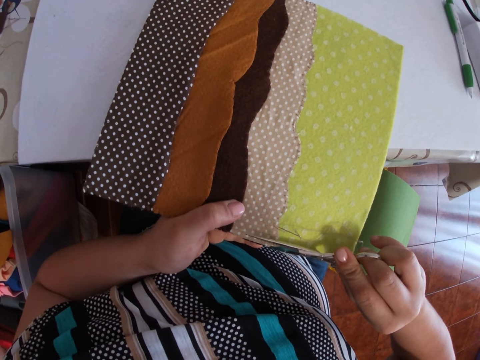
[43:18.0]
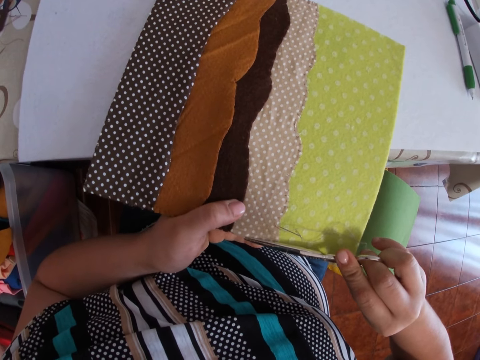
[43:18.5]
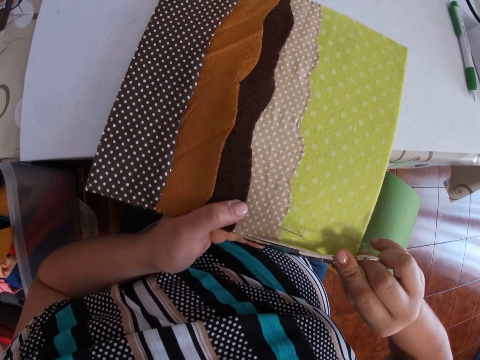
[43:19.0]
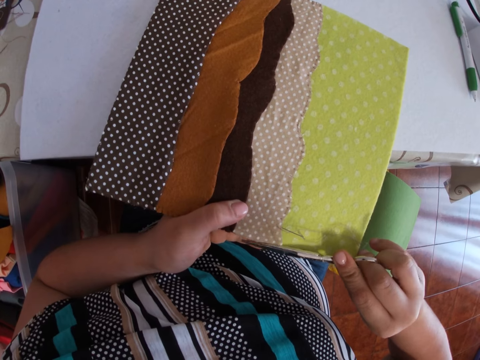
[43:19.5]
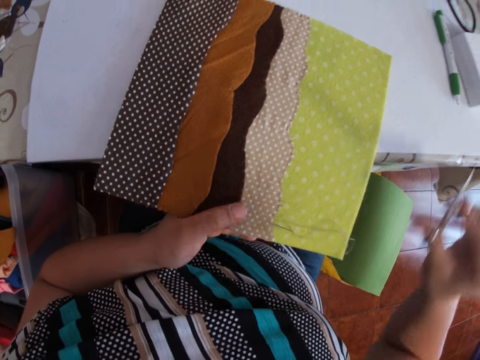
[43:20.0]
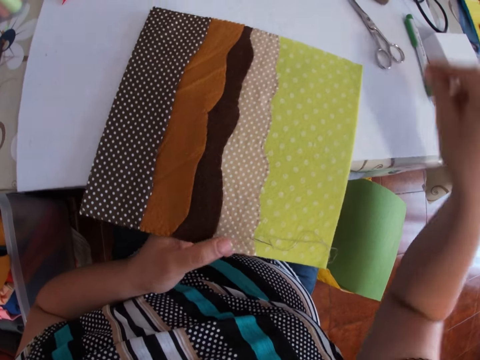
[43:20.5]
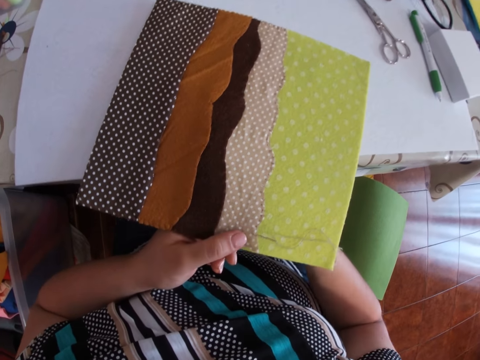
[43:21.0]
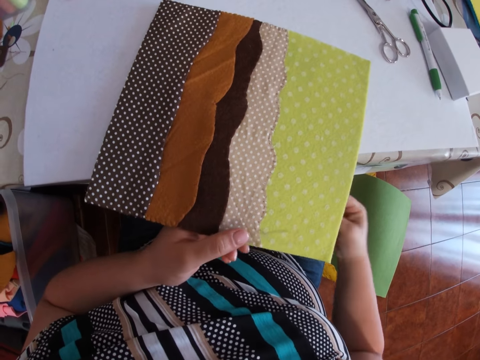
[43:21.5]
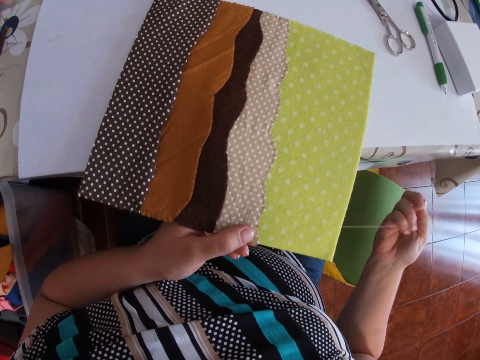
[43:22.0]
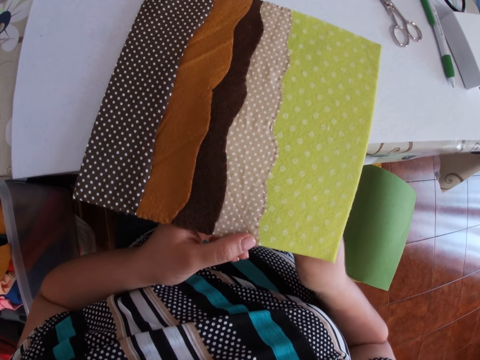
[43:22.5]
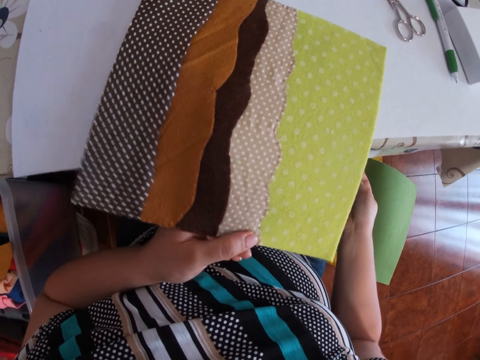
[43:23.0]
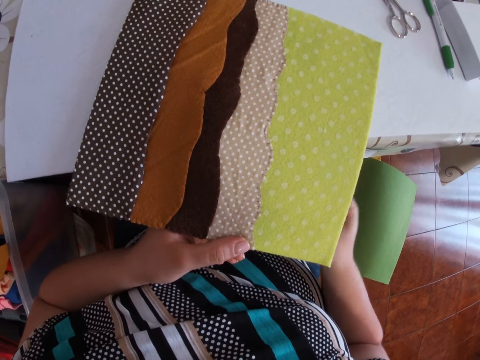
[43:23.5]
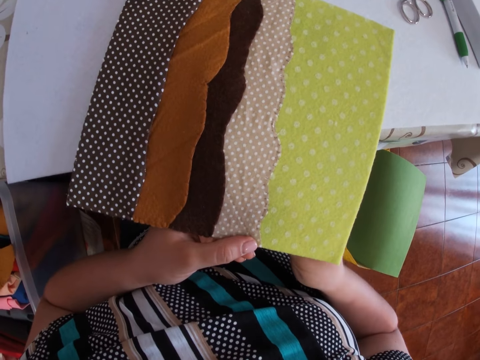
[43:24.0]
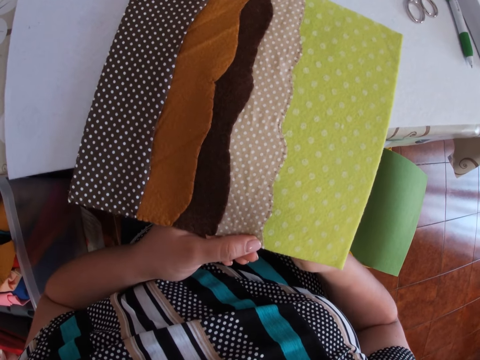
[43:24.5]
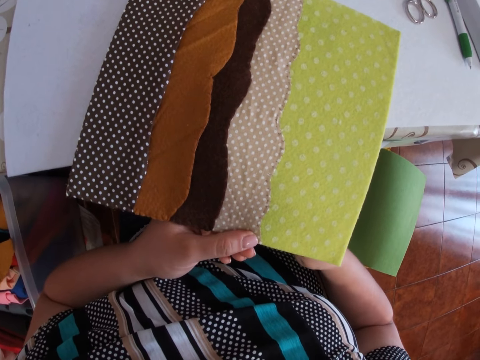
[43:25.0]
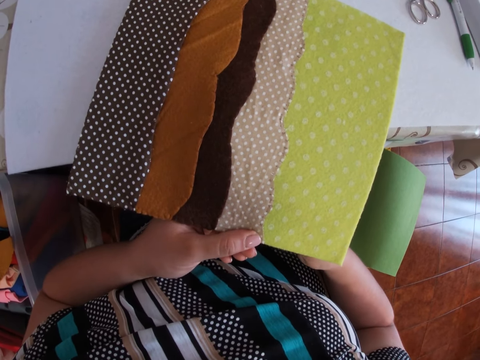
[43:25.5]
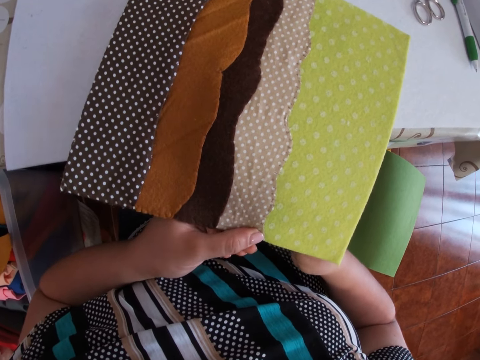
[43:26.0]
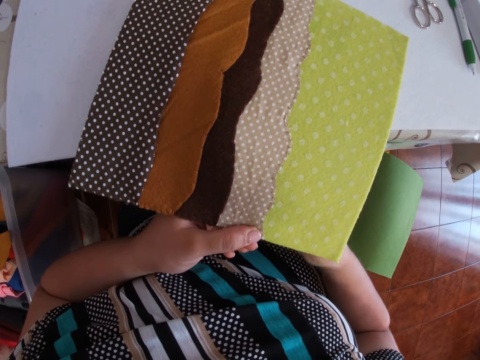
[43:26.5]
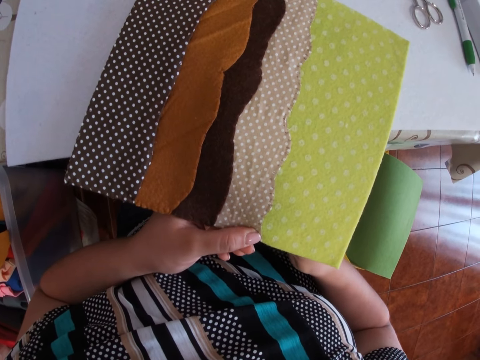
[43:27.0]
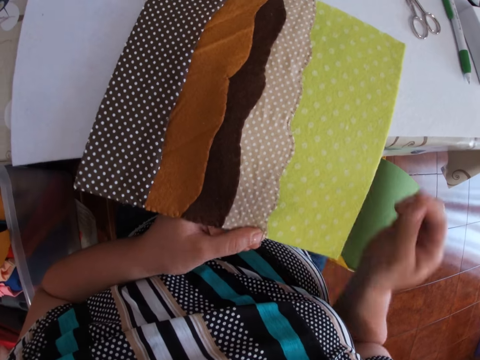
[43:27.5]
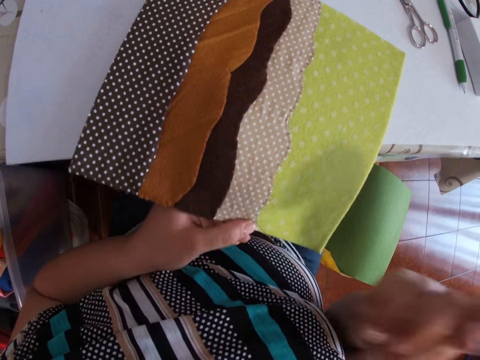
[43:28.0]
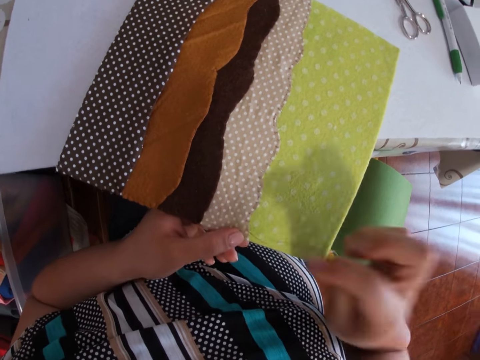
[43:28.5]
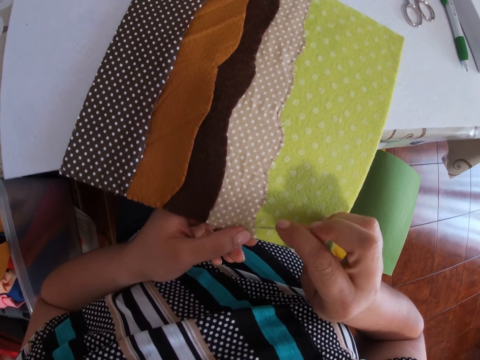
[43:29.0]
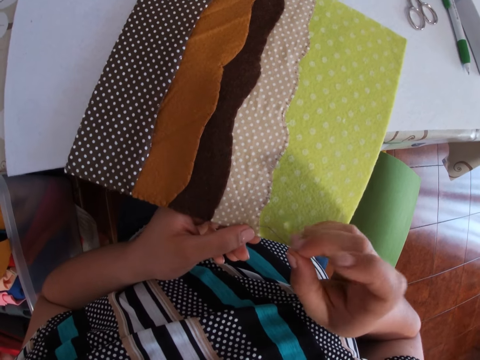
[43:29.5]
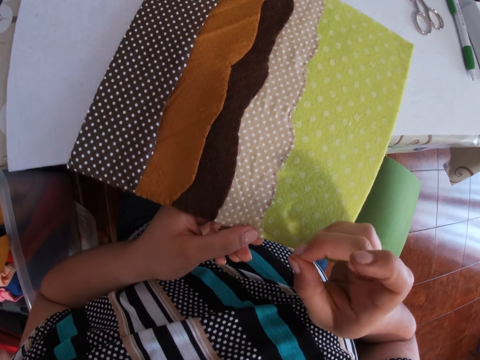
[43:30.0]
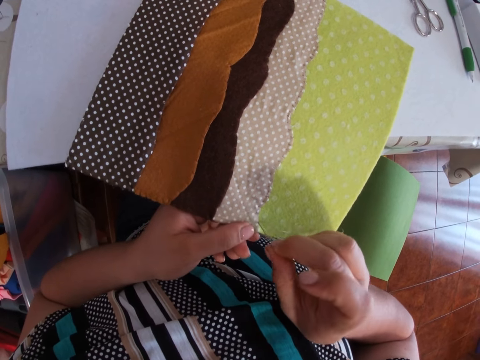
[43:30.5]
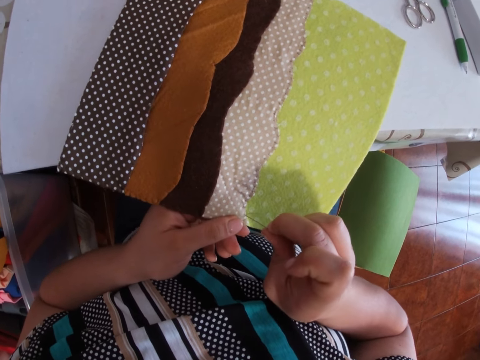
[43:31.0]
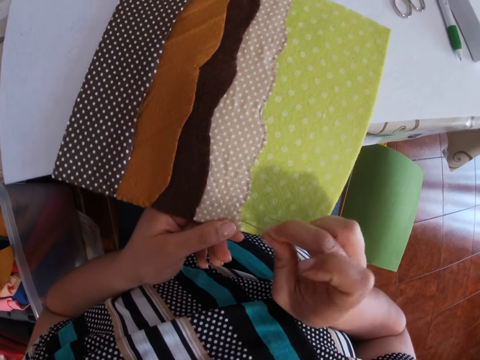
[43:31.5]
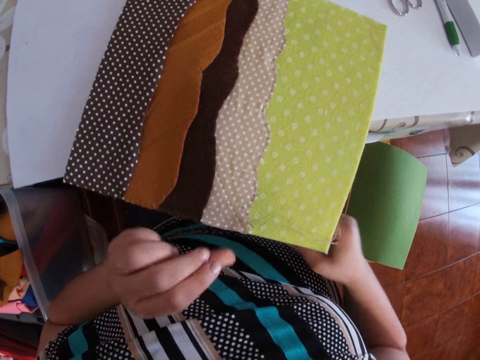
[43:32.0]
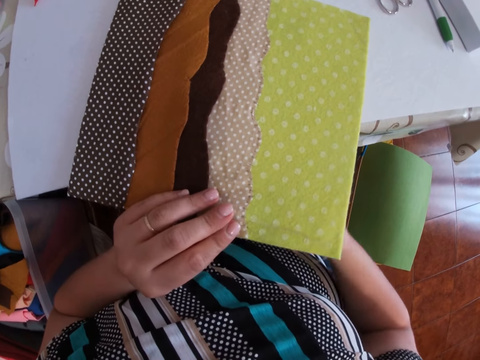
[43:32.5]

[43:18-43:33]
The camera wearer places the scissors in her right hand on the table. She holds the patched fabrics with her left hand. She sews the fabrics together with the threaded needle in her right hand.

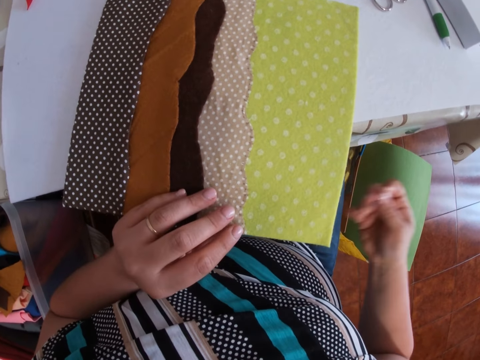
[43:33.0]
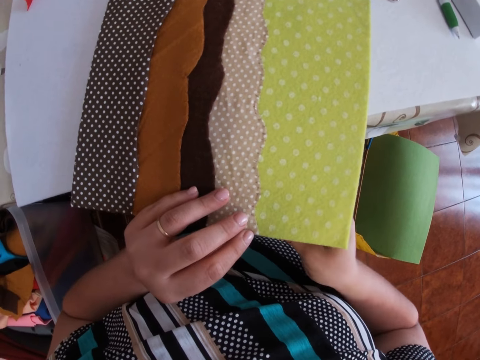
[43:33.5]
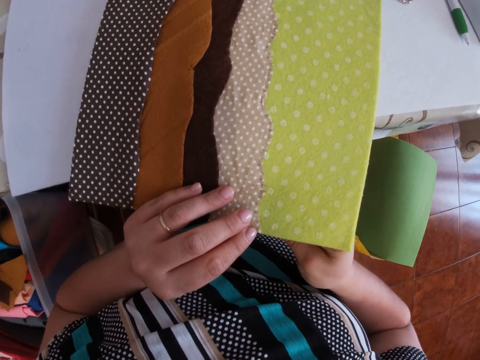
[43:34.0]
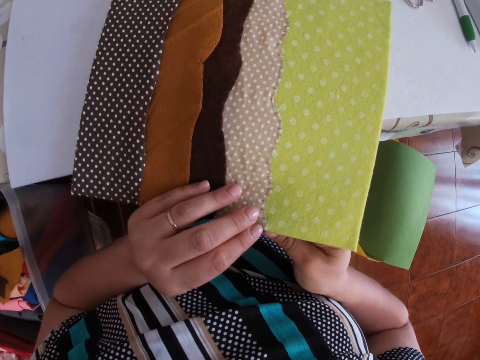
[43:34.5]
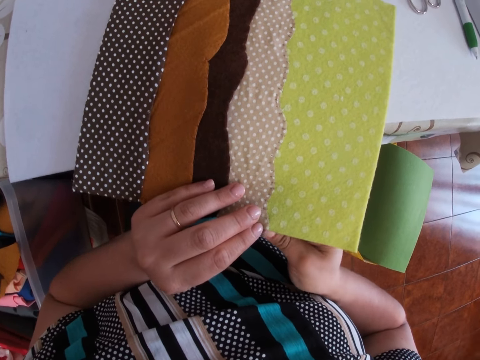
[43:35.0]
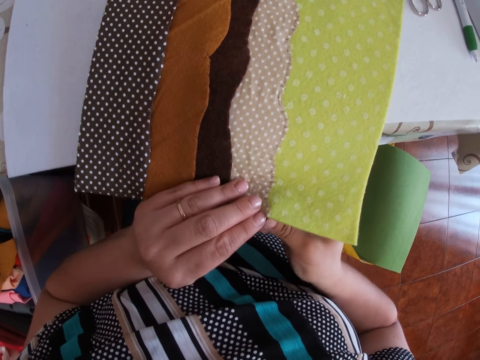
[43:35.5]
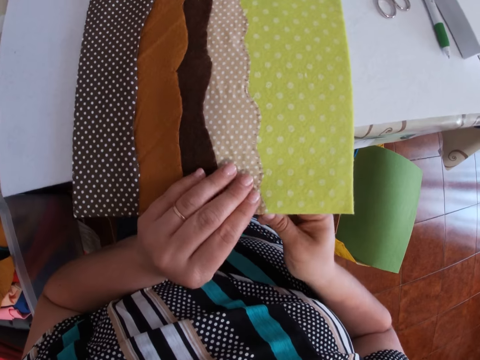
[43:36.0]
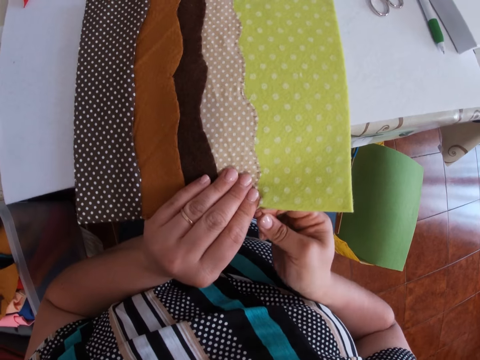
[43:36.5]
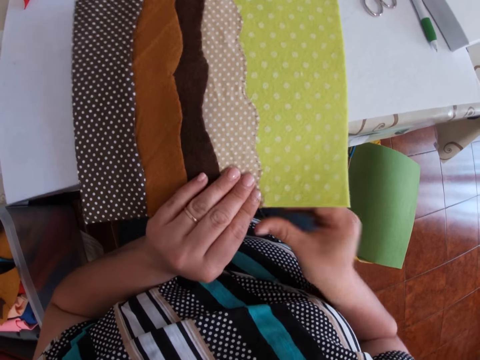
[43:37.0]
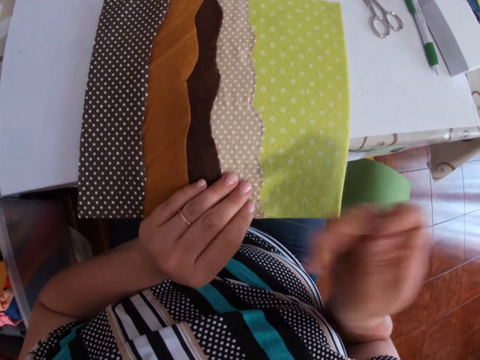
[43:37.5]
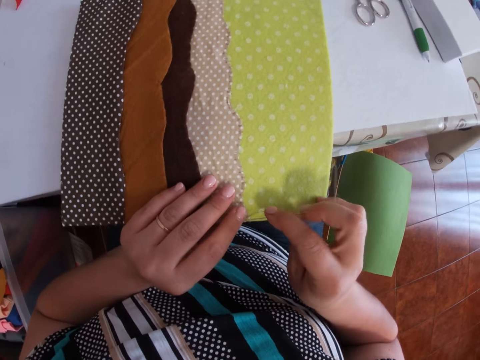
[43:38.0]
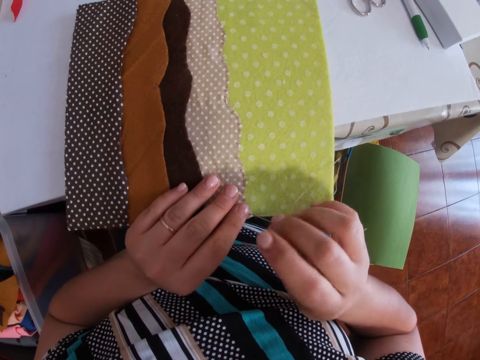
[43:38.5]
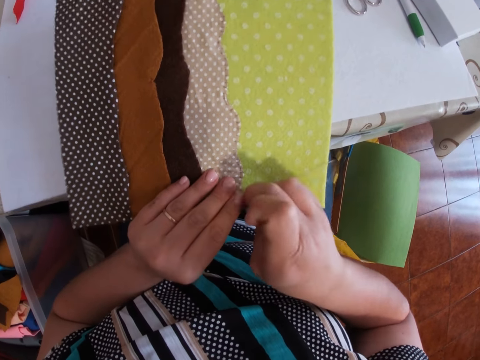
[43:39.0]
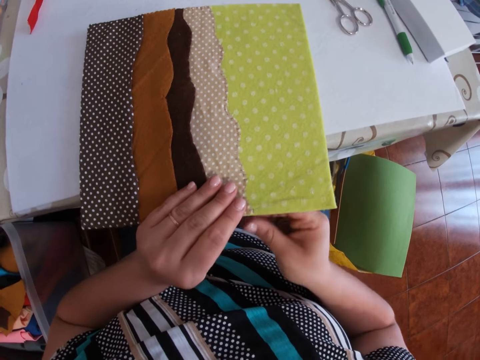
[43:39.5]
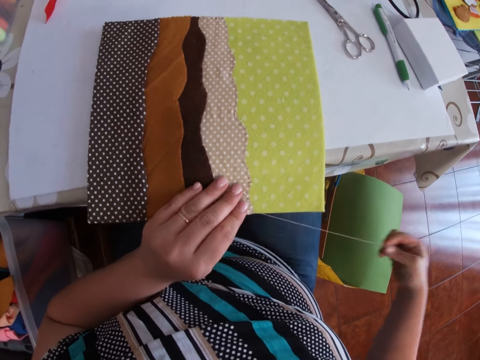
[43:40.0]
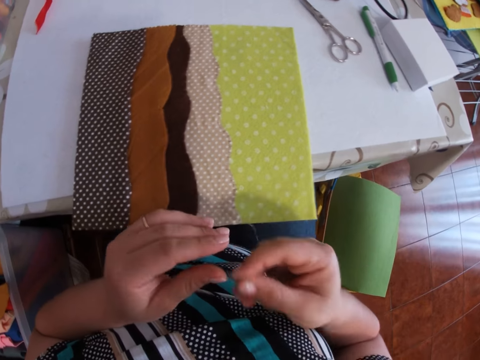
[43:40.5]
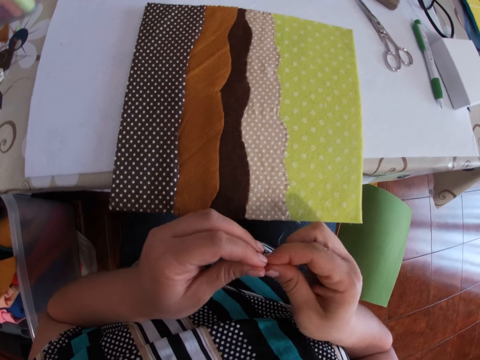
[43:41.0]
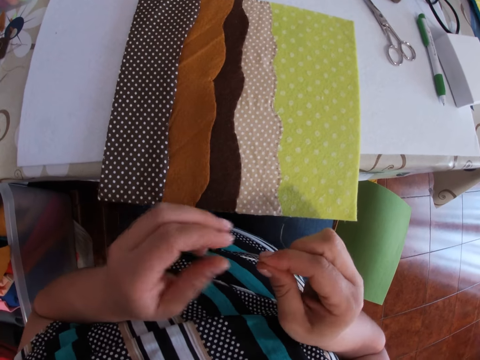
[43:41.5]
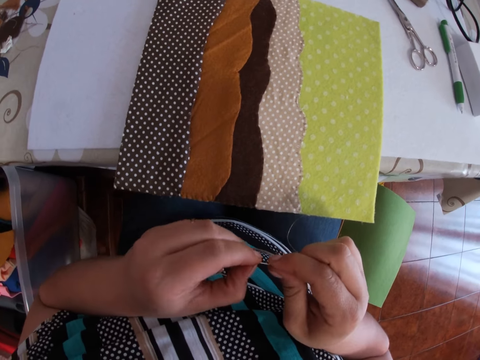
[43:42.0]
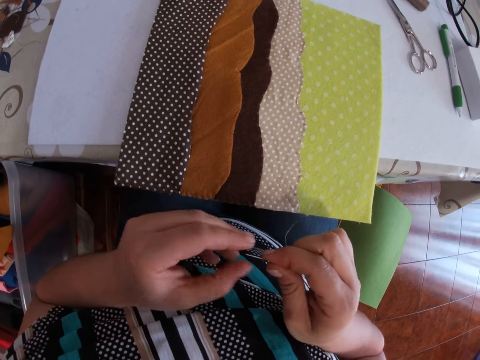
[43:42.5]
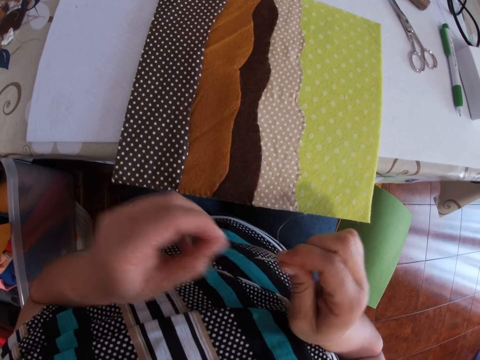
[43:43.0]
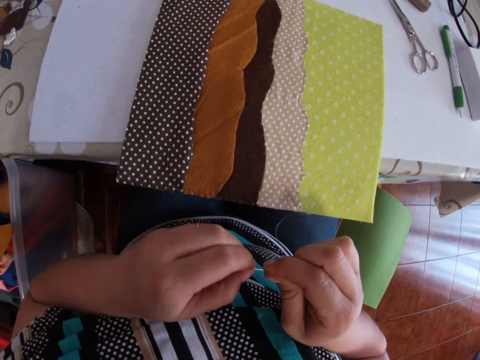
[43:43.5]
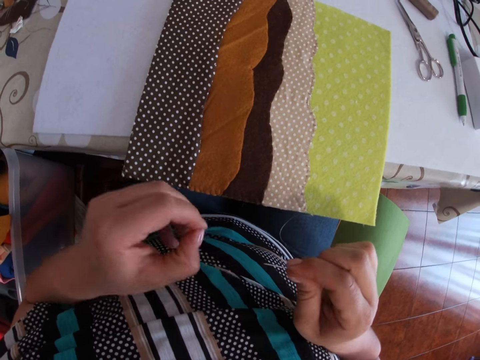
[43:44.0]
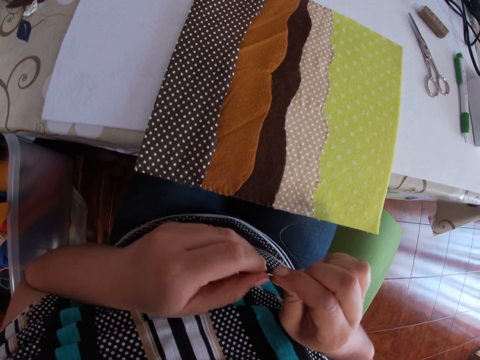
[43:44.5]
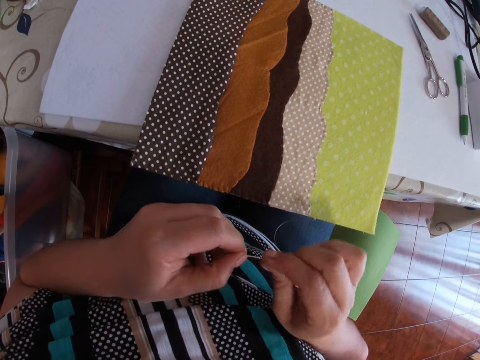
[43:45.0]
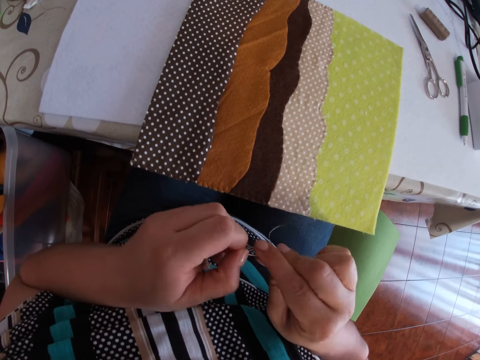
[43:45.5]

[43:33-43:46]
The camera wearer smoothens the threaded needle in her right hand with her left hand. She pulls the sewing needle.
